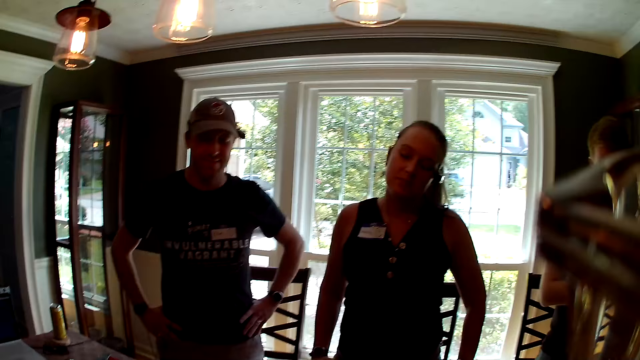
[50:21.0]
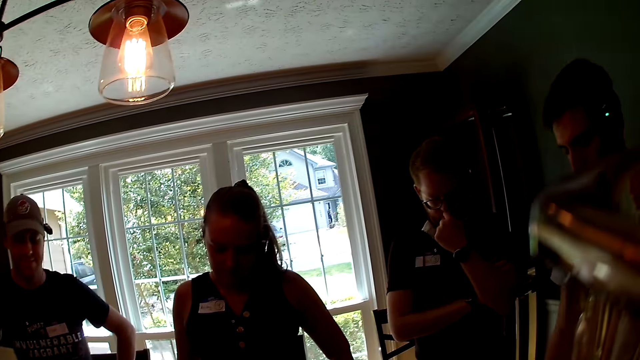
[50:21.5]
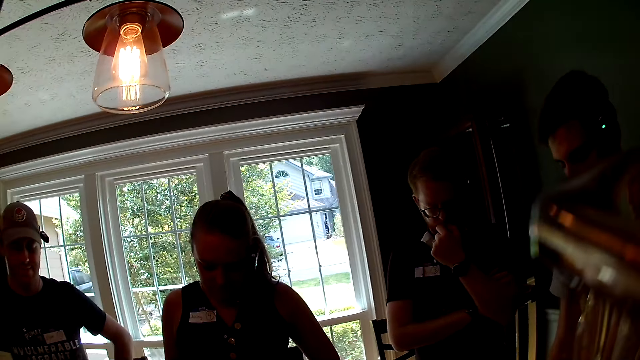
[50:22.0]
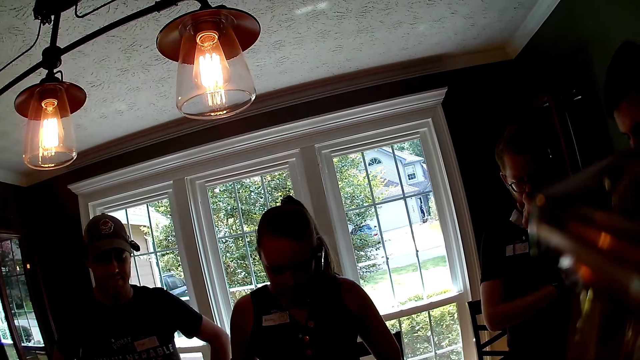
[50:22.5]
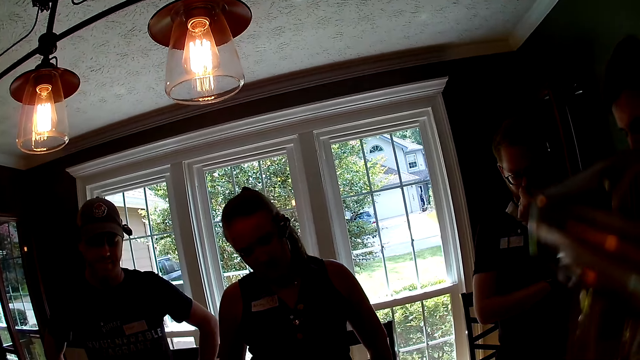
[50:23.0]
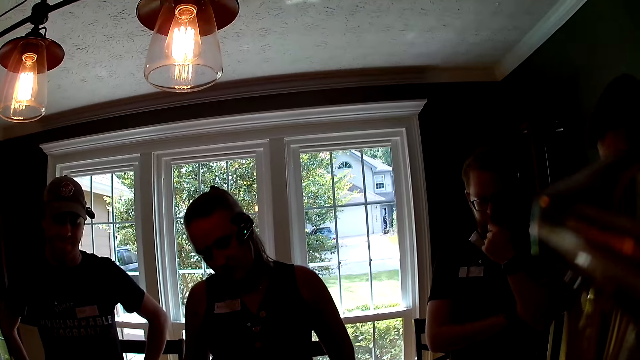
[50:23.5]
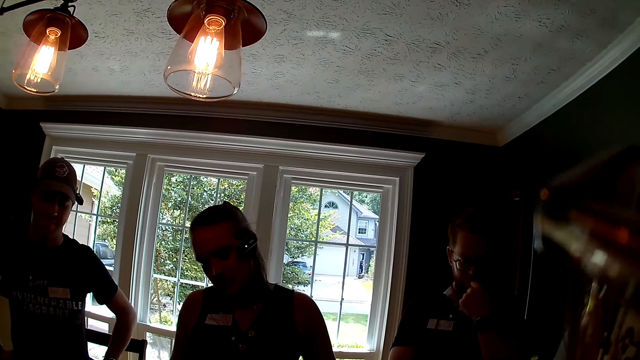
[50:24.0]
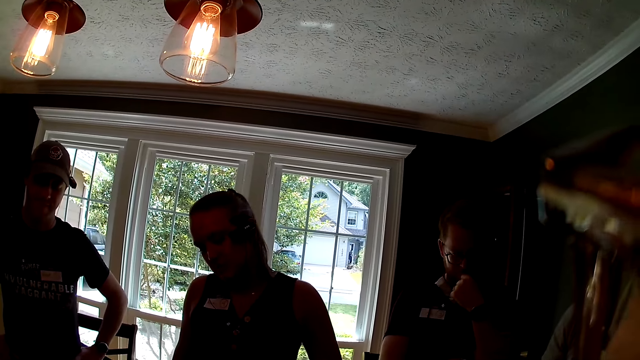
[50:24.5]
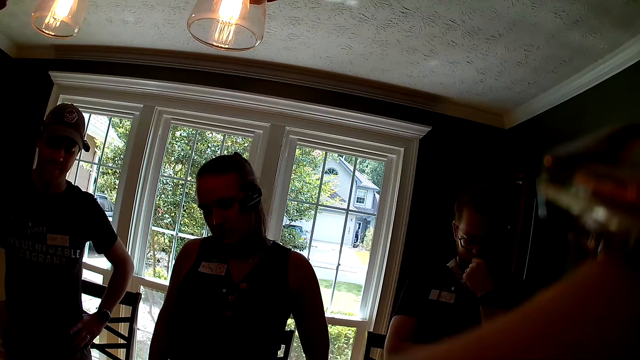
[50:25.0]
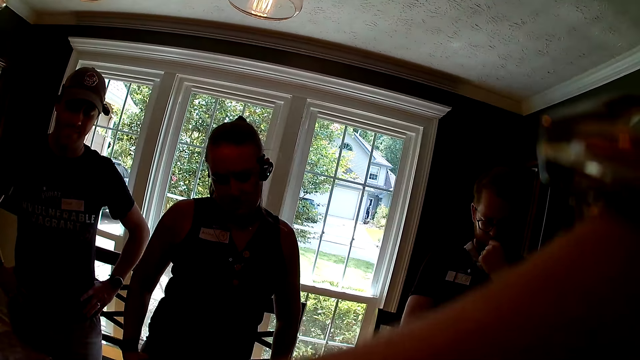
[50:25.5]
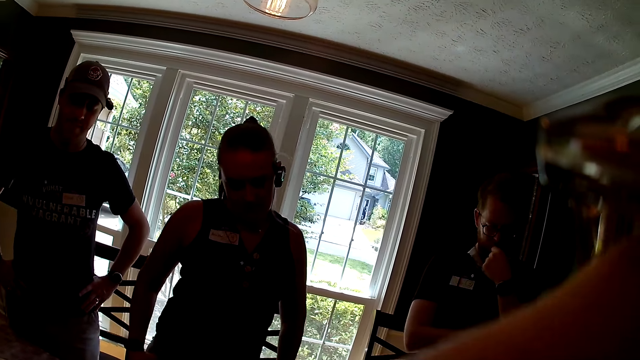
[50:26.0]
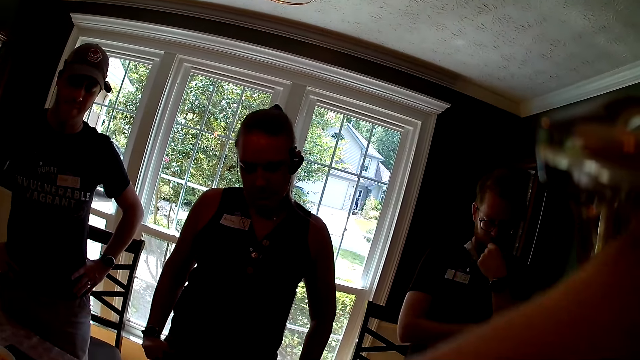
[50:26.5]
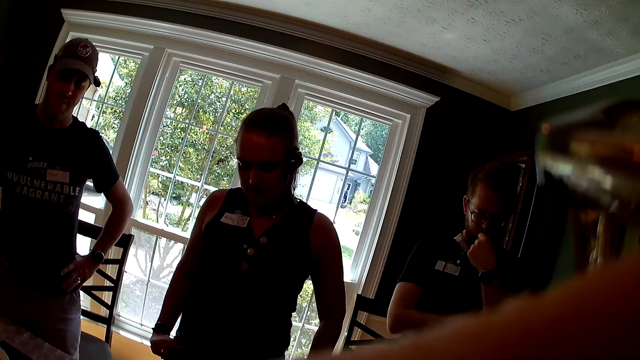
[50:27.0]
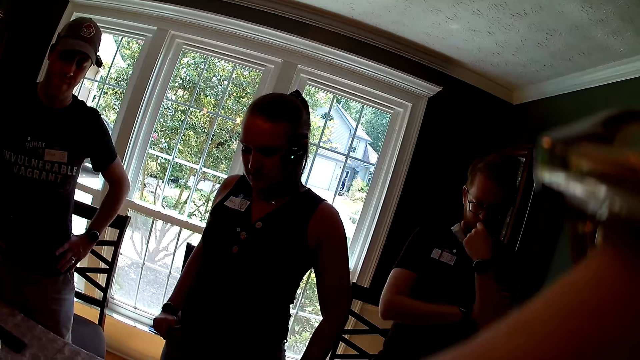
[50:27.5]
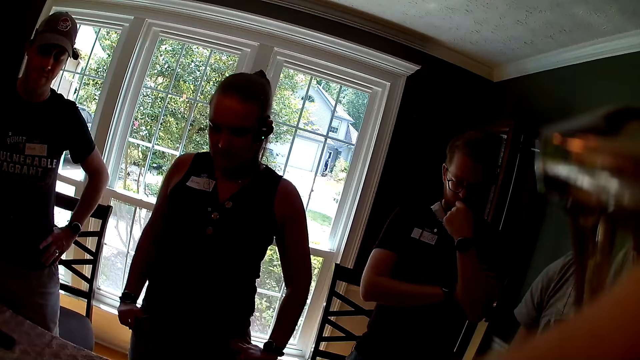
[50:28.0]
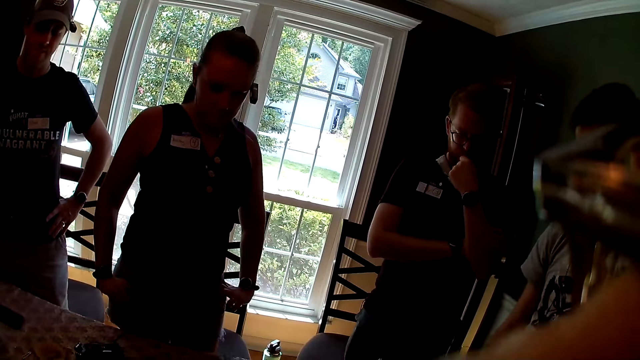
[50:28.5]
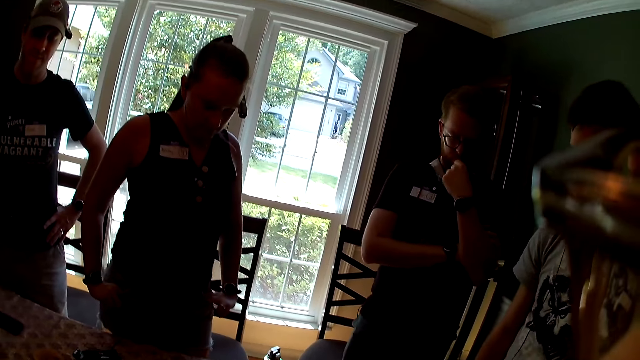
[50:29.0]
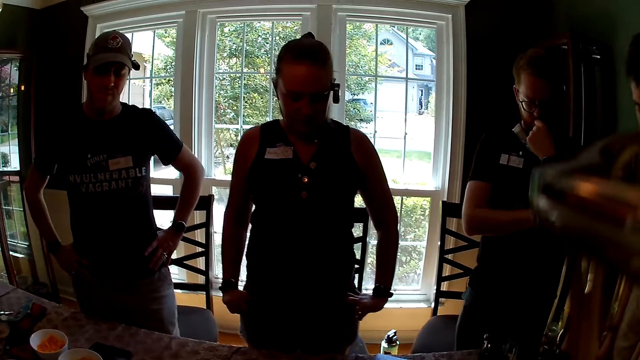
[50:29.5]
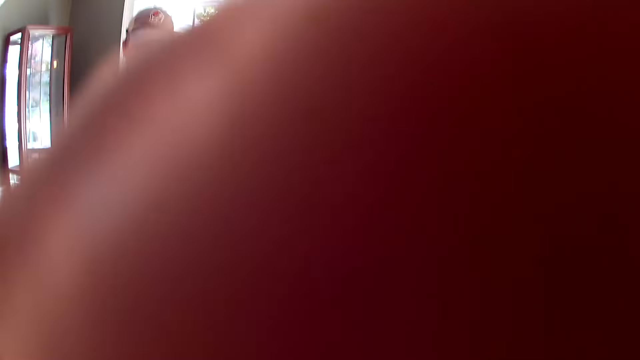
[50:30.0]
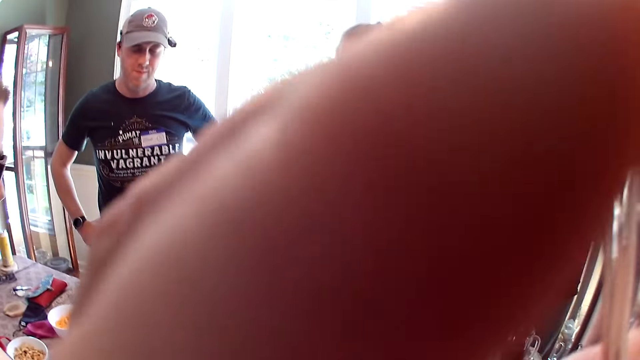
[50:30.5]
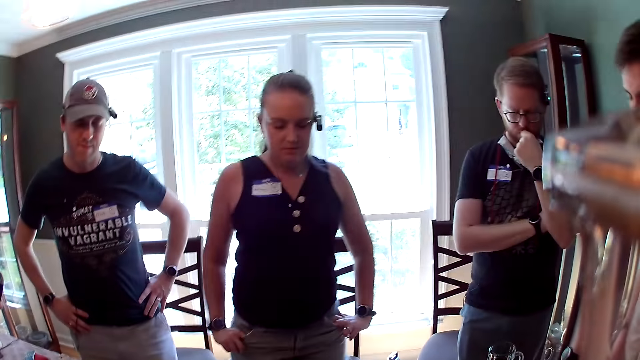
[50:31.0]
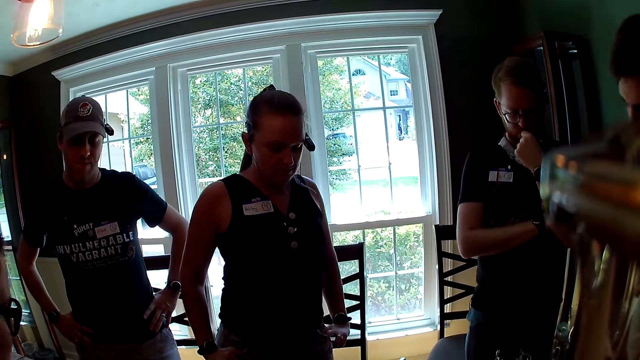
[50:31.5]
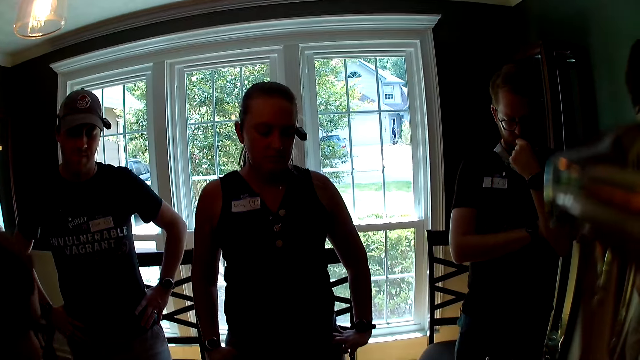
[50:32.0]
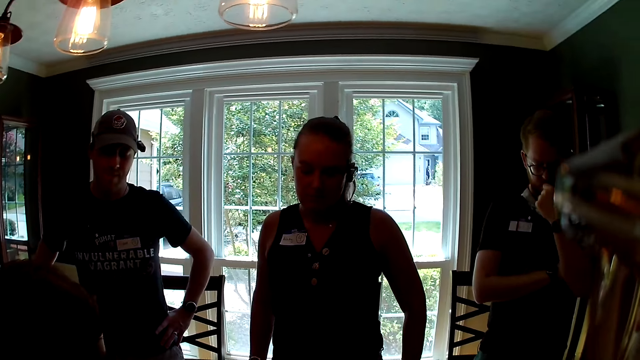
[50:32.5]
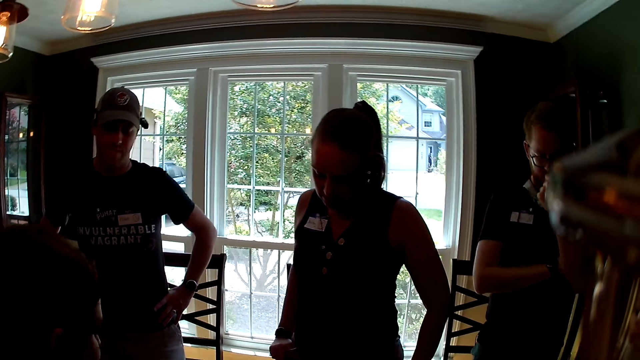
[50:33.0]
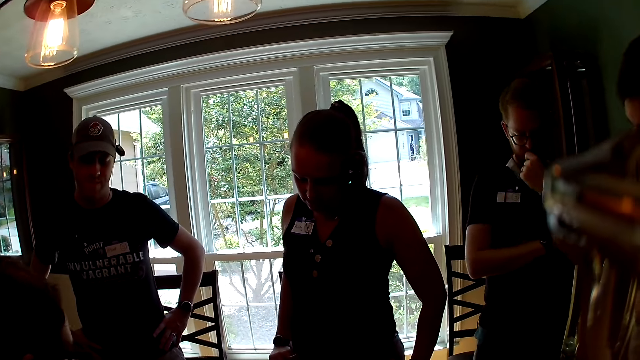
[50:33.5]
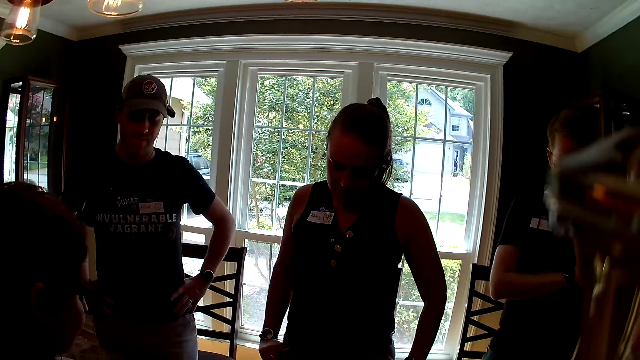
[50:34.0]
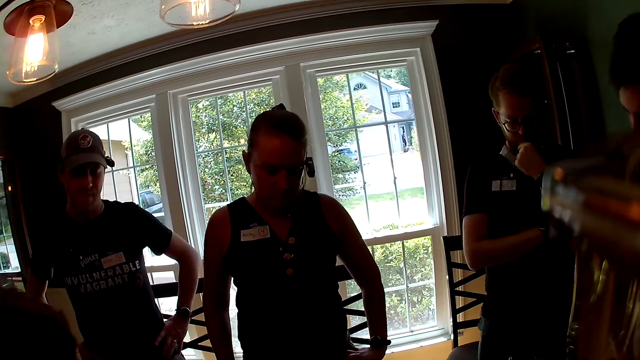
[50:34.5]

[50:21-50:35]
The camera wearer looks around. She raises her hand. A woman moves a card from a table with her right hand.

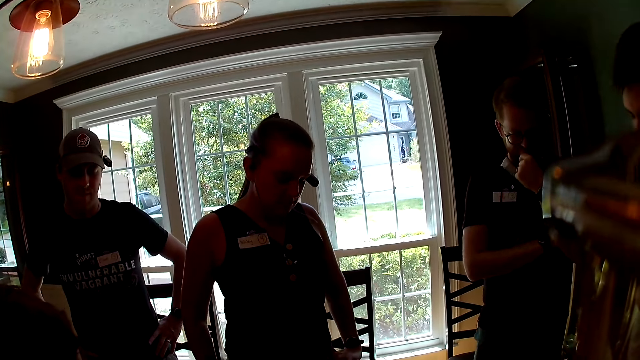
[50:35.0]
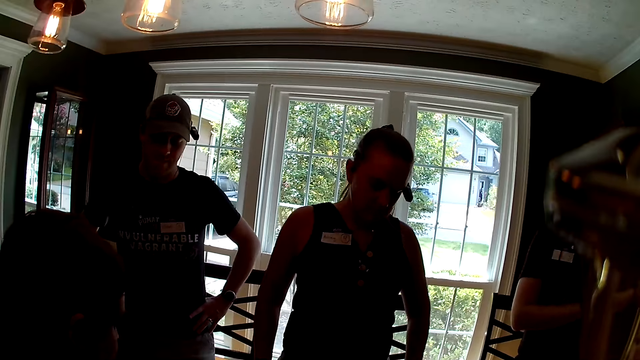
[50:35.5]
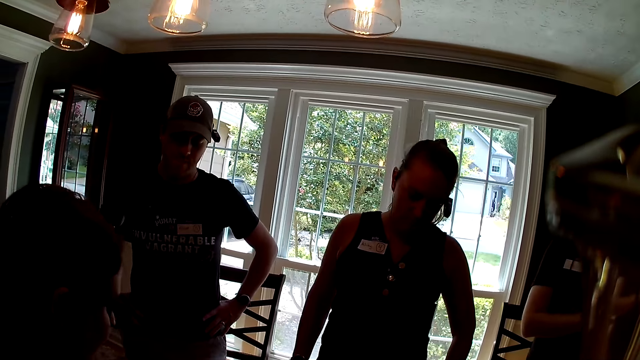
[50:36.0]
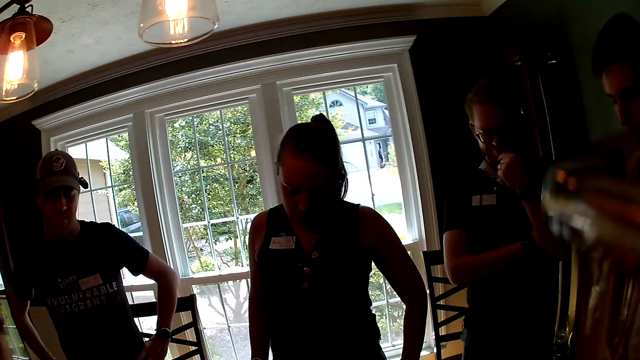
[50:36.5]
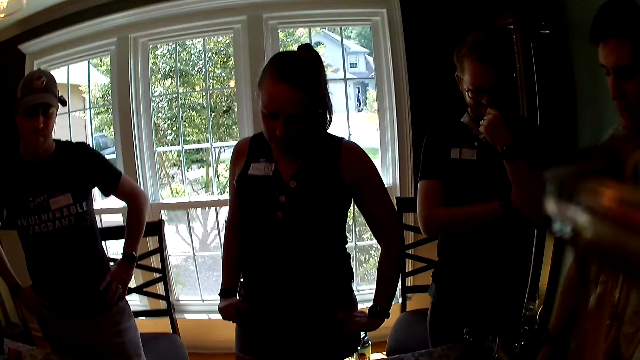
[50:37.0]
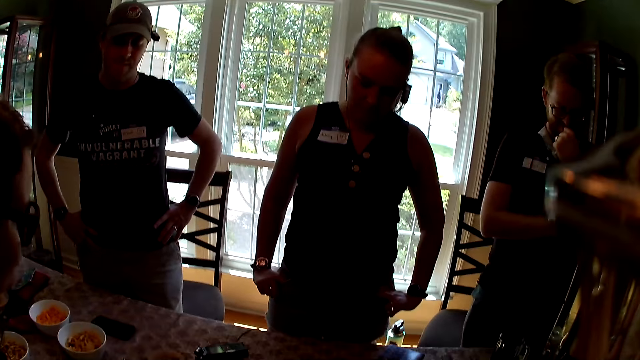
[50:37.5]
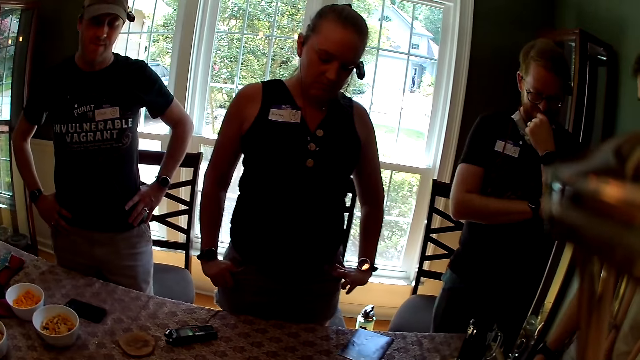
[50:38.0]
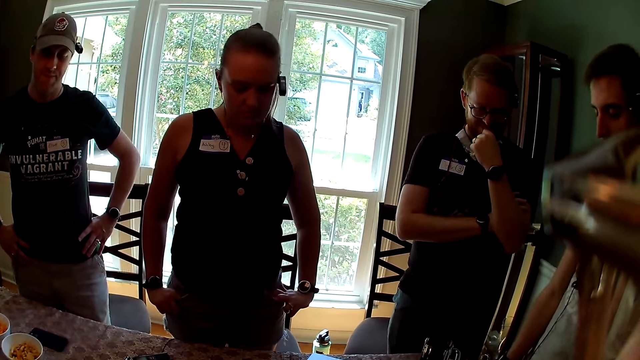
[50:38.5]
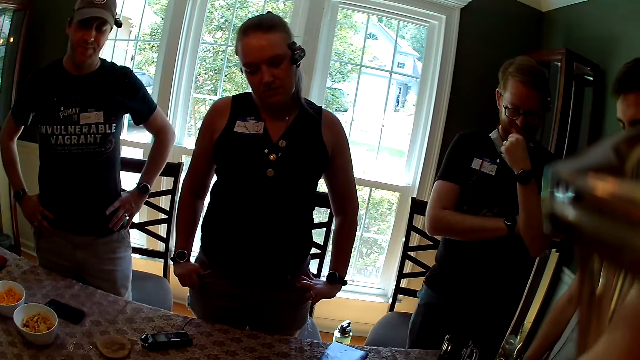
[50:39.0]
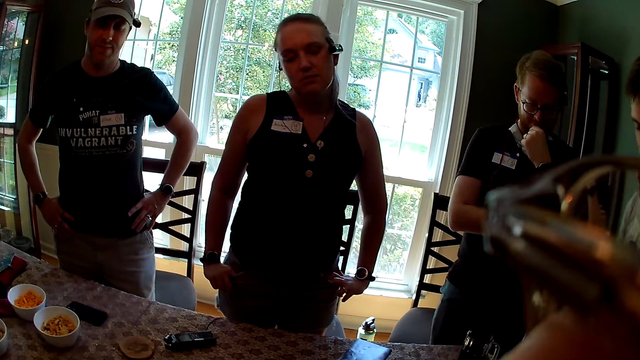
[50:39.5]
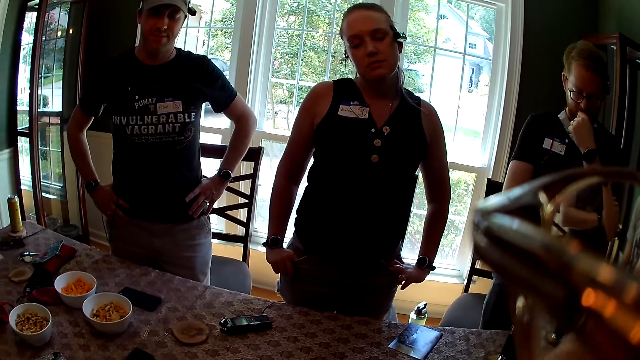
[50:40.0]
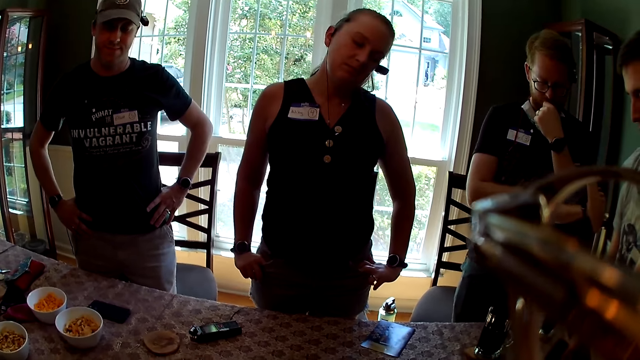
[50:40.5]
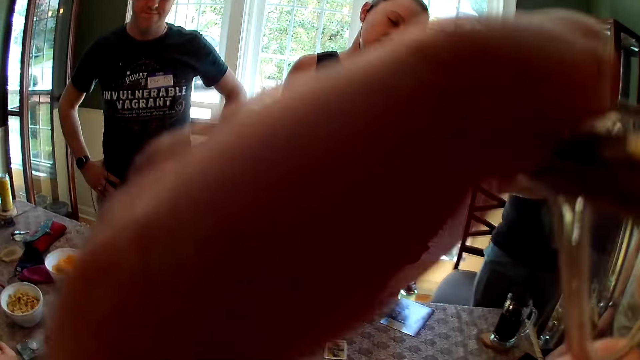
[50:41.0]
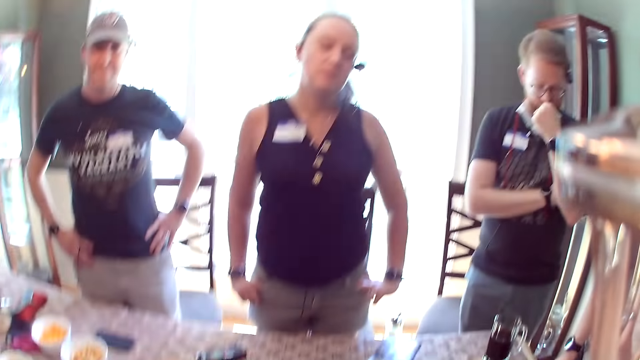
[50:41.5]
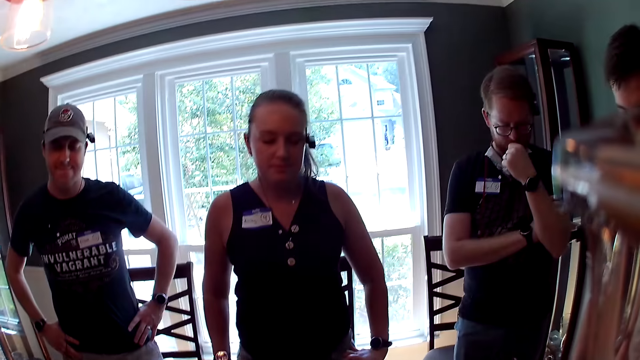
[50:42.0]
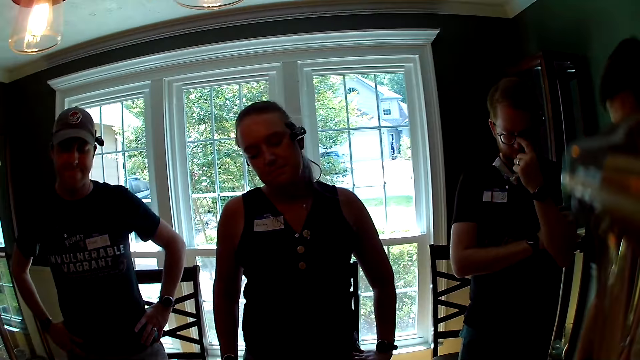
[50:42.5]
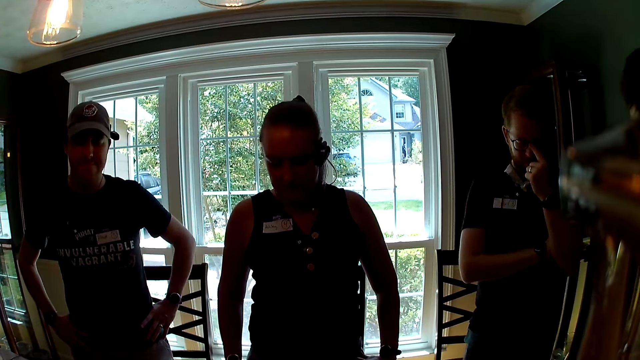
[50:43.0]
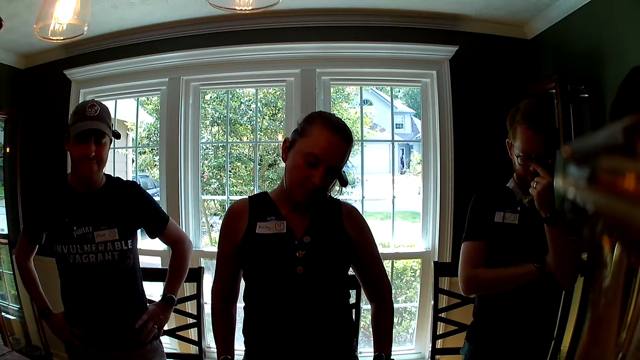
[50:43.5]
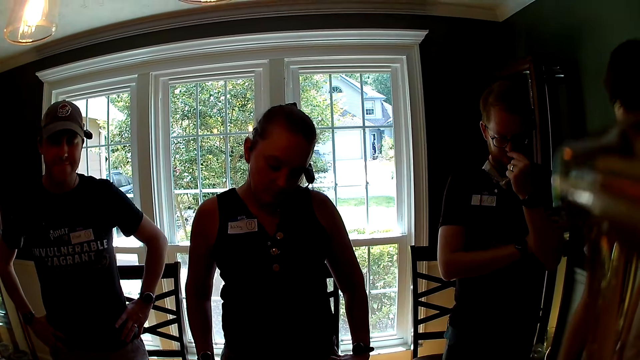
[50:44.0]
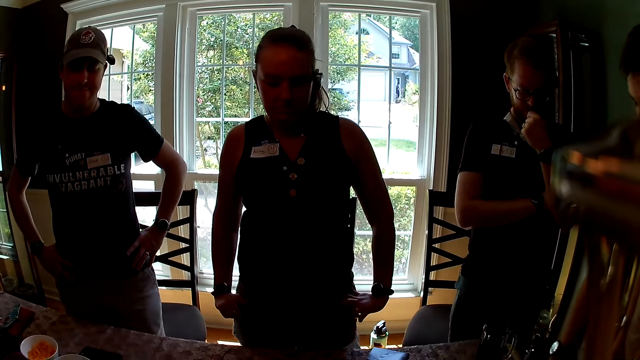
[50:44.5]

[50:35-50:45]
A woman moves her body. The camera wearer raises her hand.
